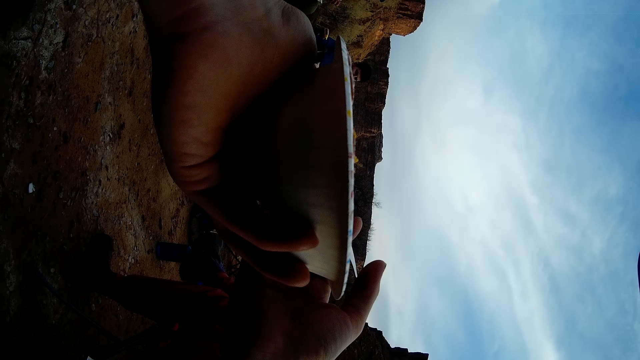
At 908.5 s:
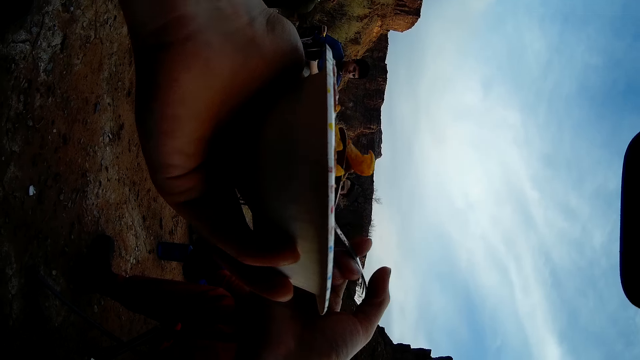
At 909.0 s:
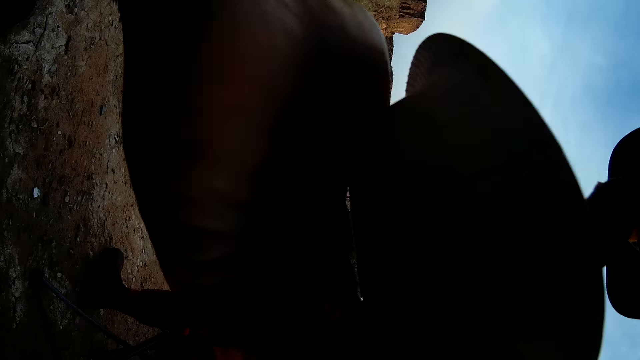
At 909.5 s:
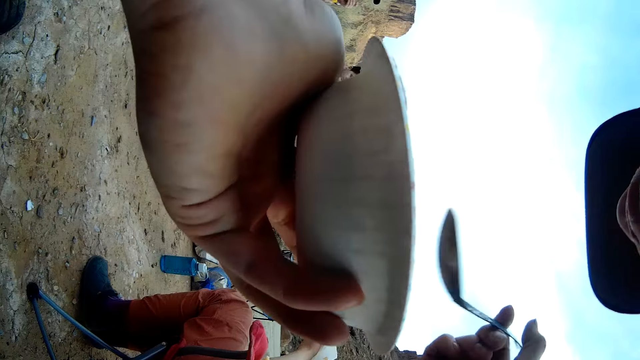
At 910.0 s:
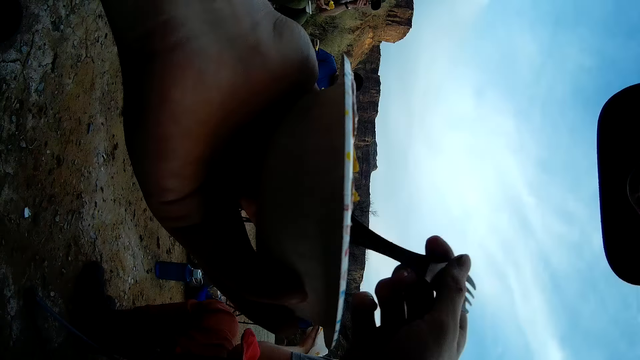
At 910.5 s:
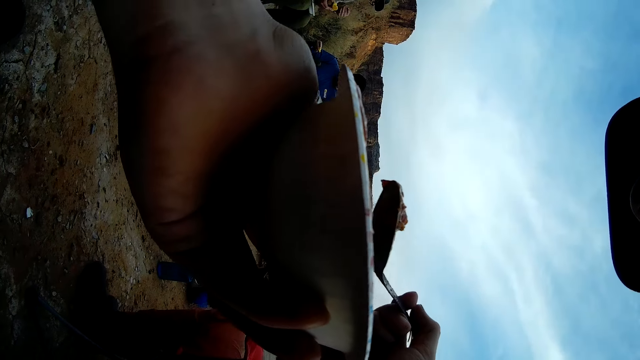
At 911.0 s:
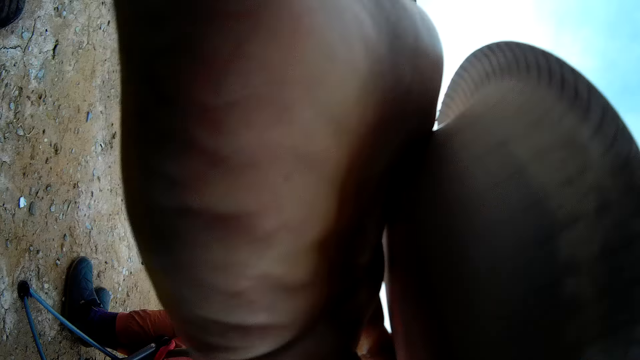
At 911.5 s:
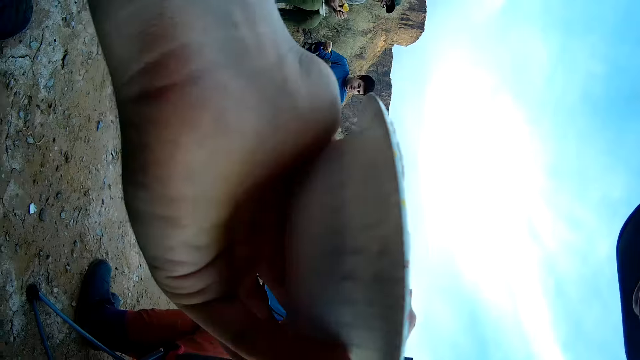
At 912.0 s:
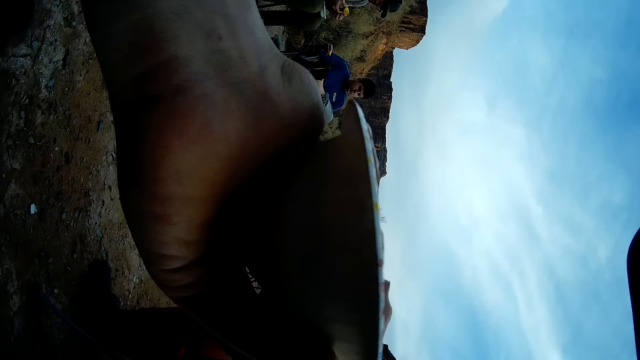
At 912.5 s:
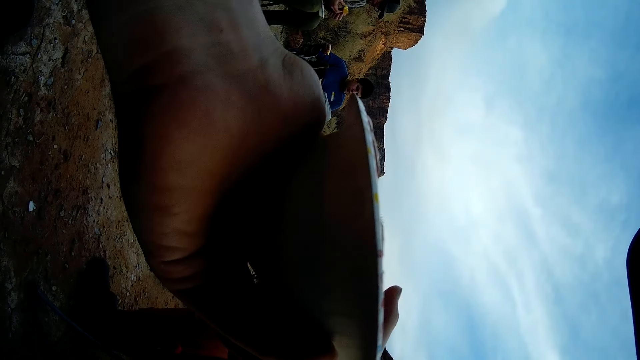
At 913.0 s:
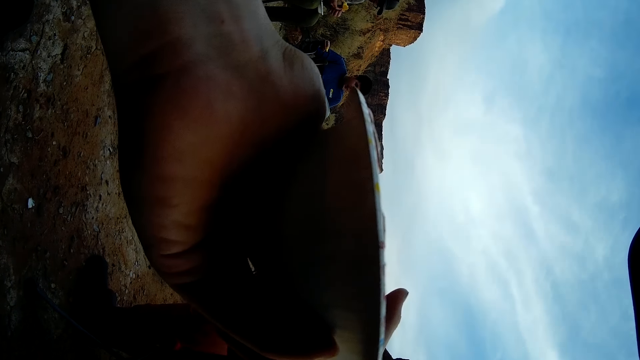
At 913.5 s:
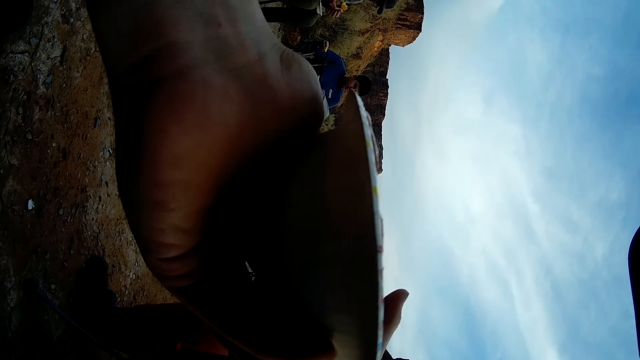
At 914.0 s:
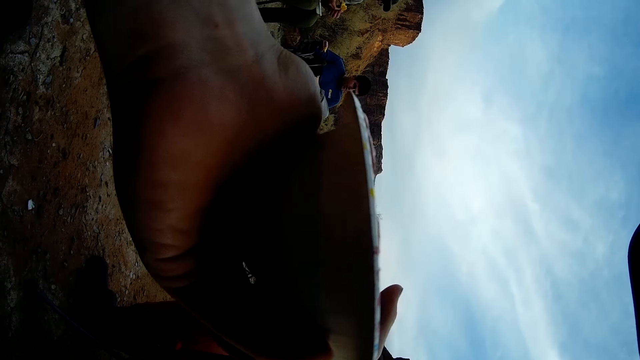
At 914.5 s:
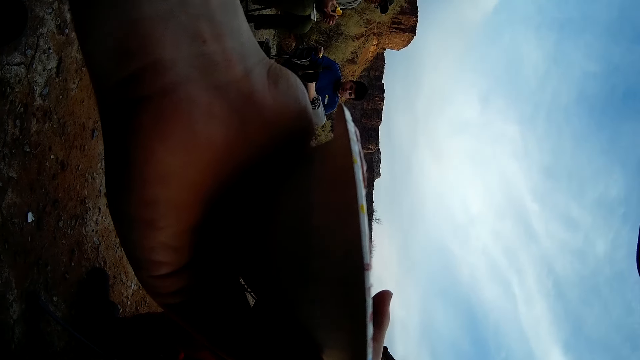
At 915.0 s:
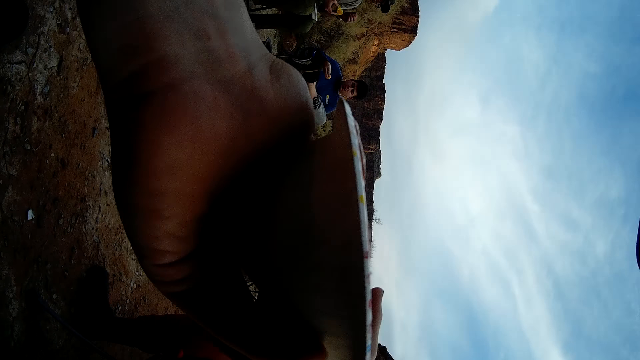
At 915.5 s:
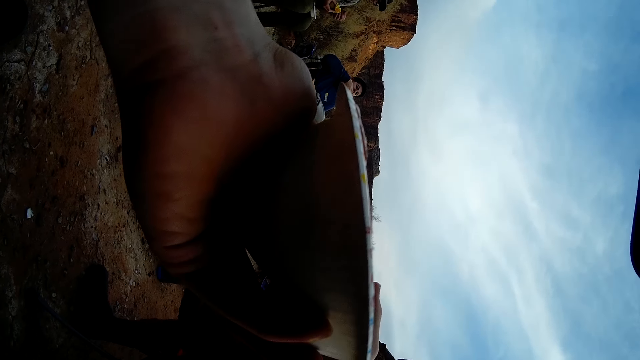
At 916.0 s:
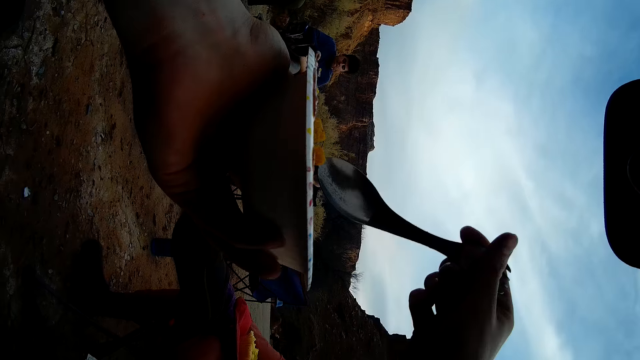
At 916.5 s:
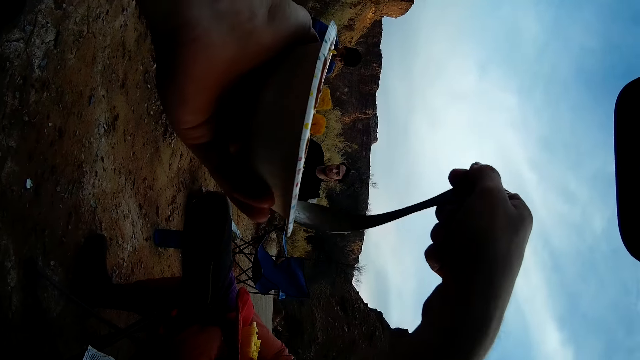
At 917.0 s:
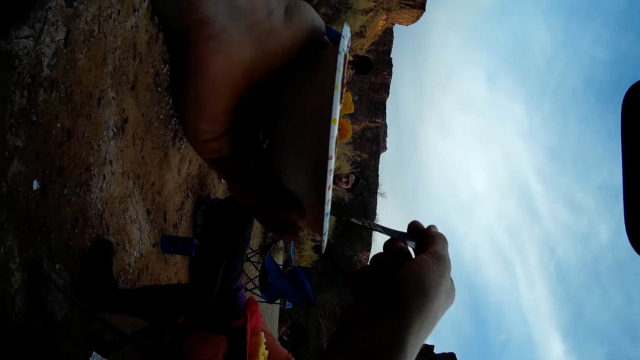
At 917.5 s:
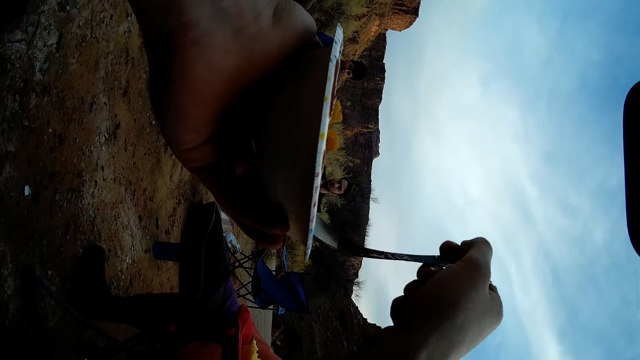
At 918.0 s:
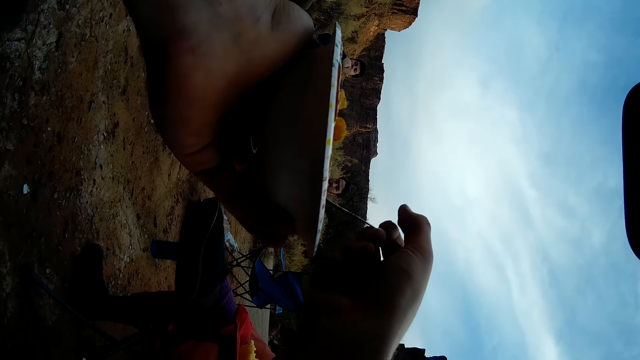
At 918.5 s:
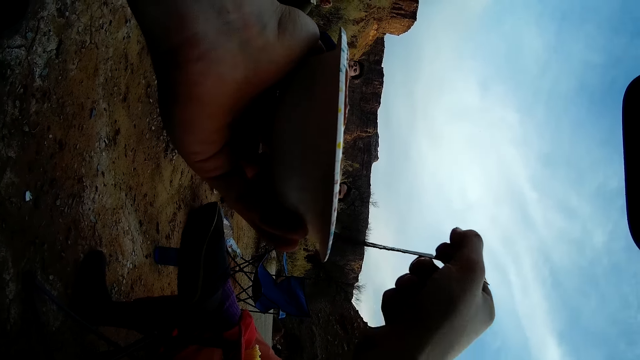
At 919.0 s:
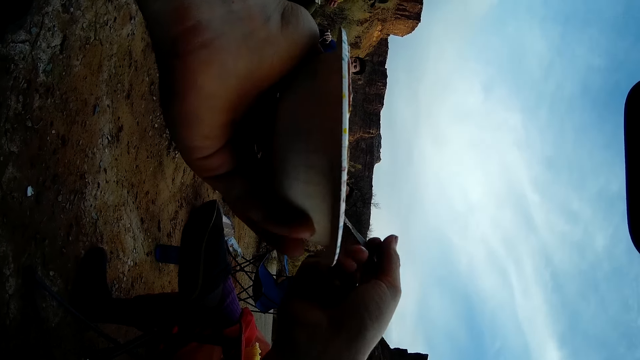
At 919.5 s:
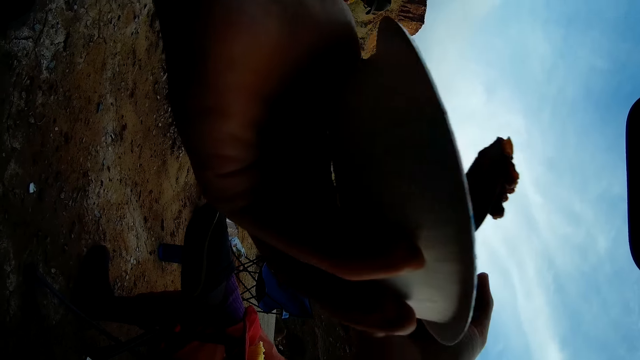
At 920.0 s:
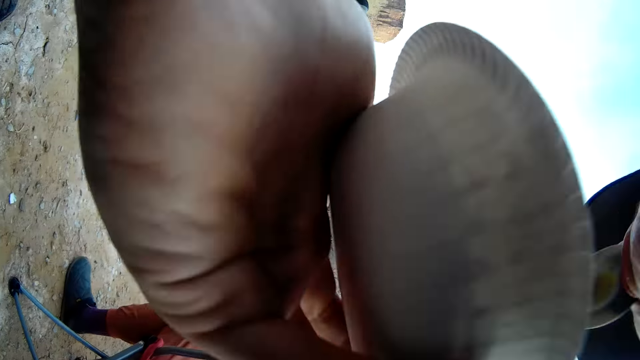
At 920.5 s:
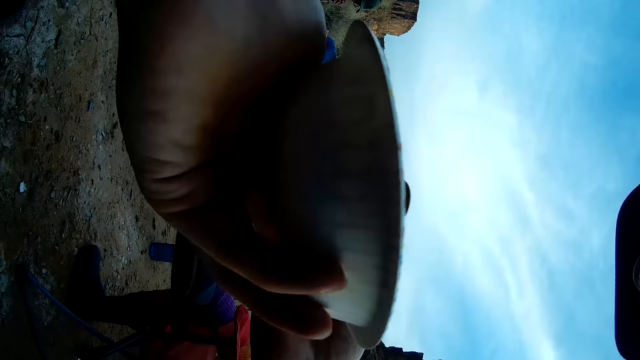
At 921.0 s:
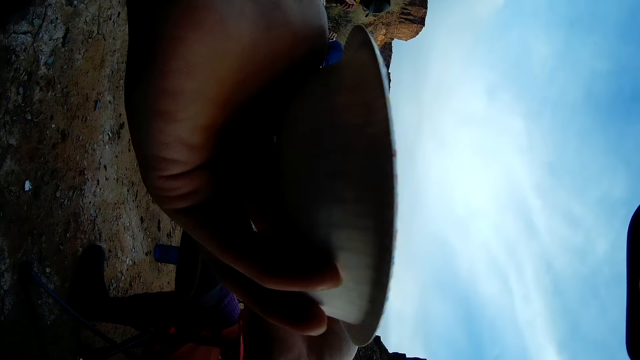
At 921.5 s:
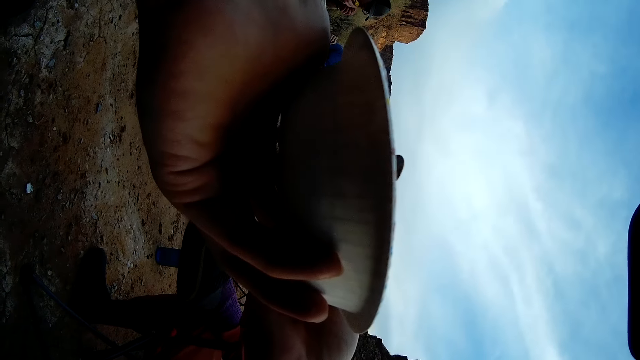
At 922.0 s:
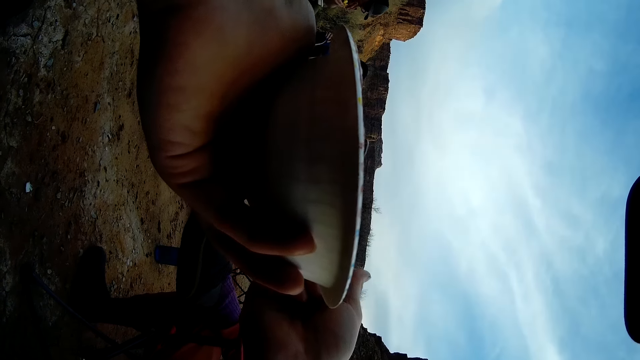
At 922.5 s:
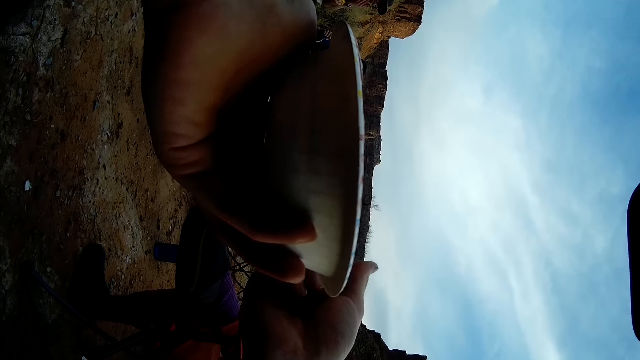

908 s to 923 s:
The camera wearer eats the food with the spoon. They scoop the food with the spoon. They eat the food with the spoon. They scoop the food with the spoon. They eat the food with the spoon.

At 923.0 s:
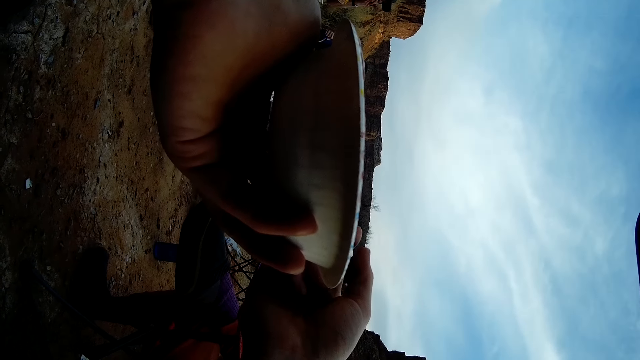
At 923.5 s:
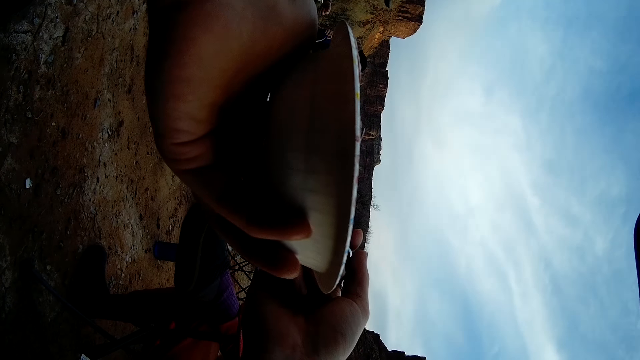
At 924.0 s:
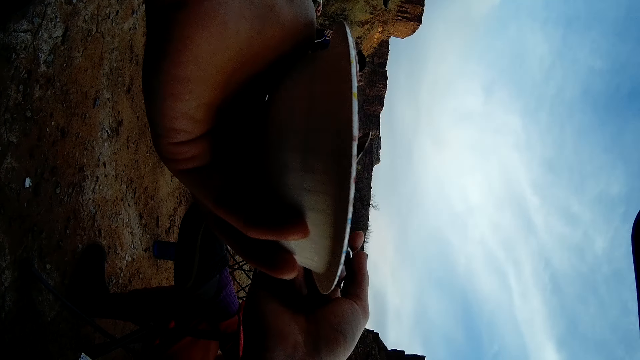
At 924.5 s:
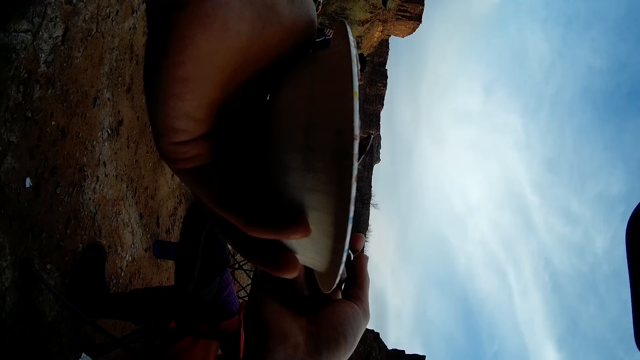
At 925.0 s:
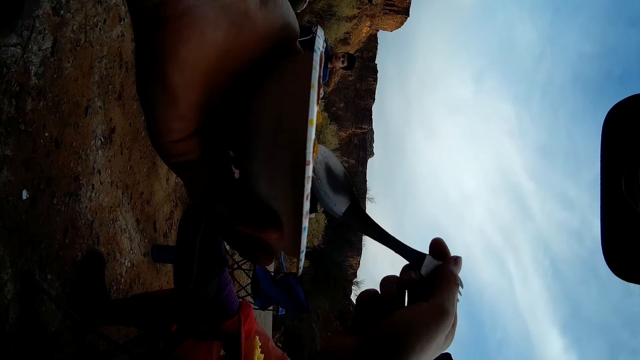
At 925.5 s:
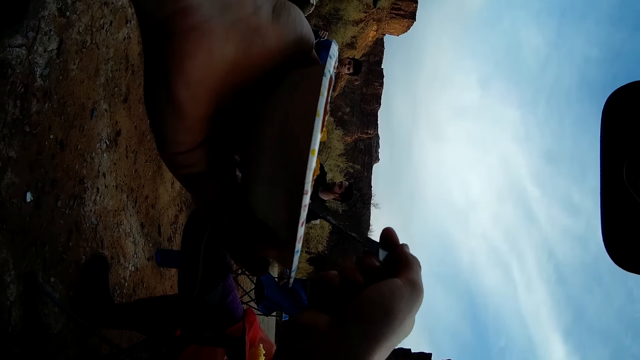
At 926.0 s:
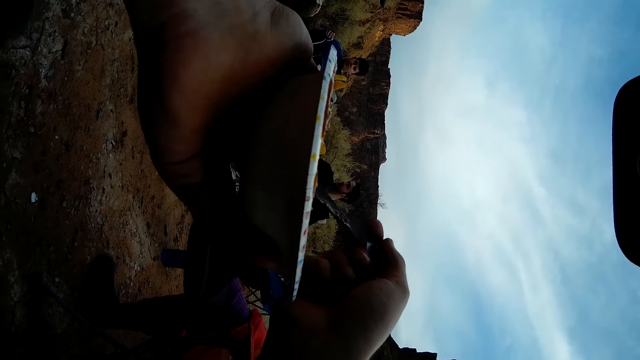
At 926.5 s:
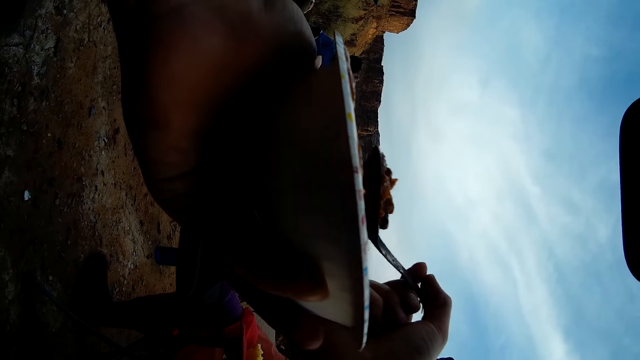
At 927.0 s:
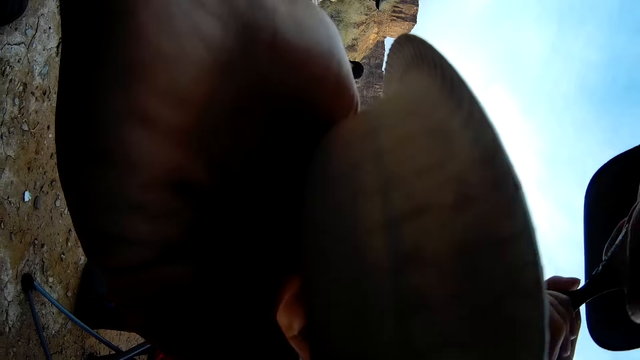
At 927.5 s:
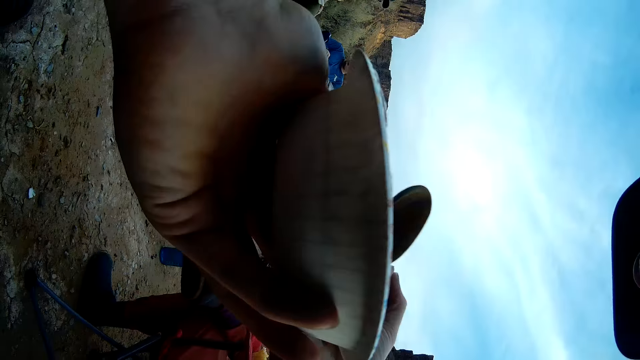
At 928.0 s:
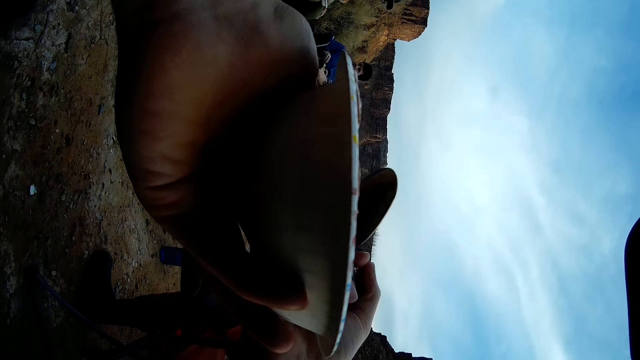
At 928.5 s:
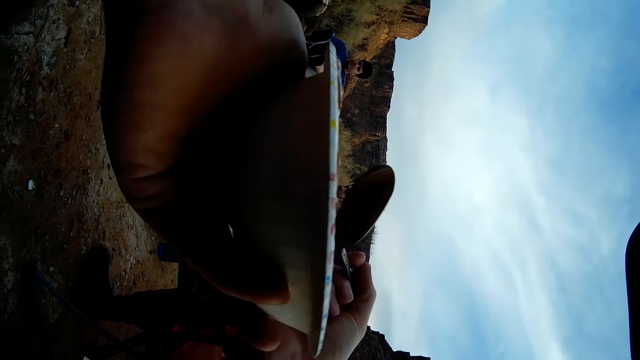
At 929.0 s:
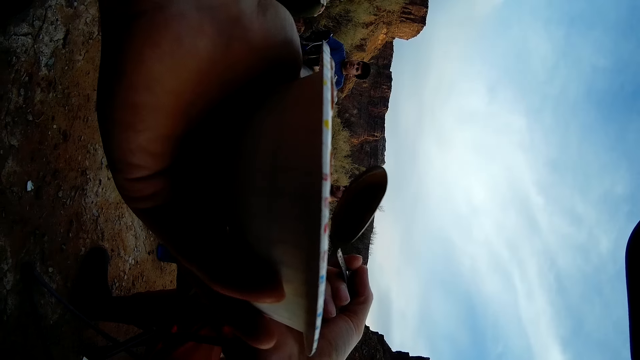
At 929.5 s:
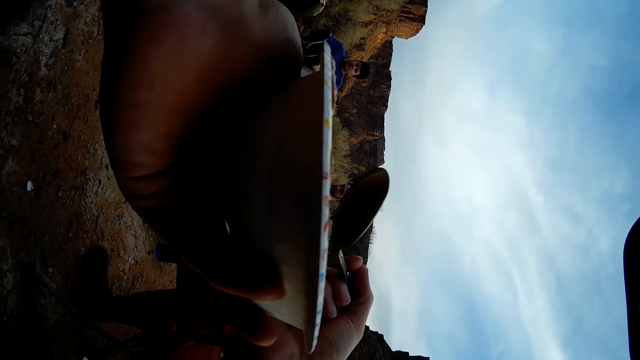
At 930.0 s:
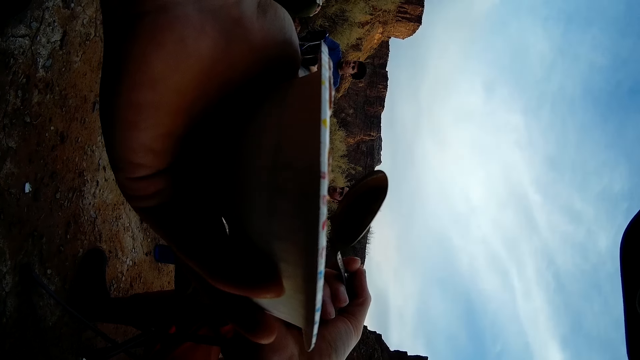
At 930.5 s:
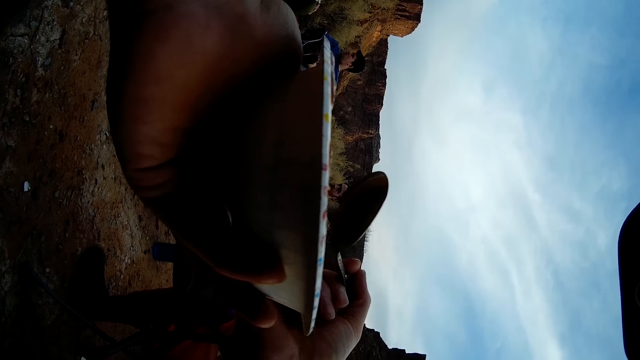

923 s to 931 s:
The camera wearer scoops food with a spoon. They eat the food with the spoon.
